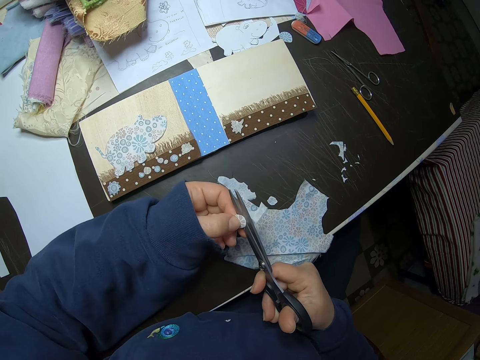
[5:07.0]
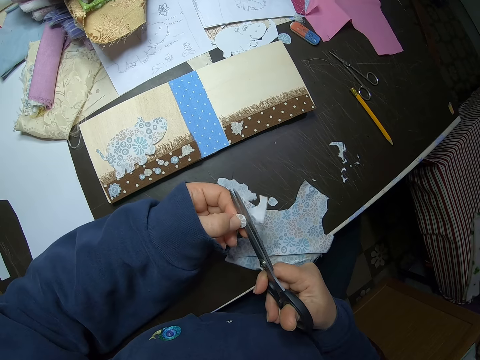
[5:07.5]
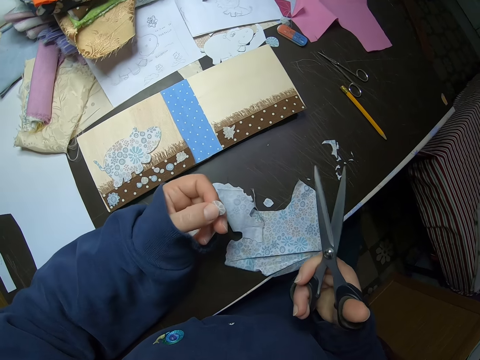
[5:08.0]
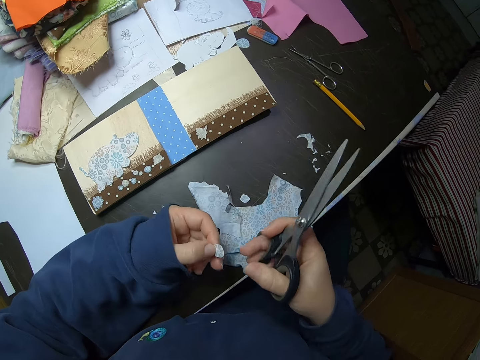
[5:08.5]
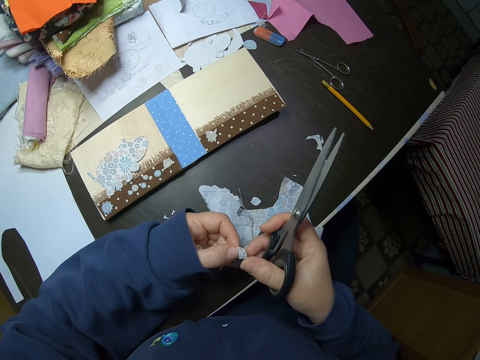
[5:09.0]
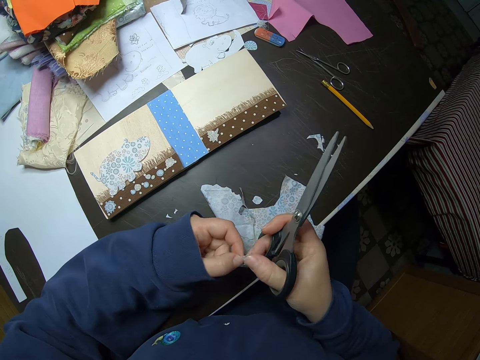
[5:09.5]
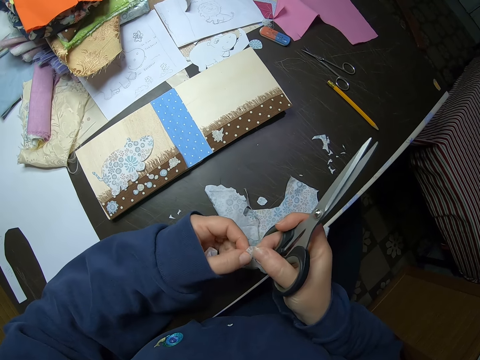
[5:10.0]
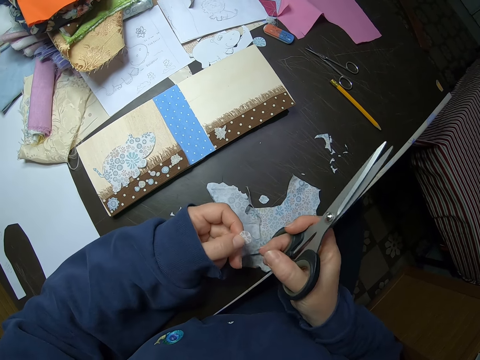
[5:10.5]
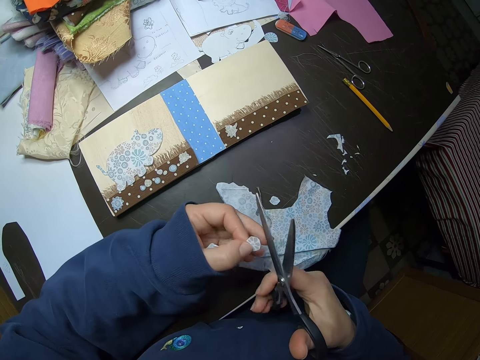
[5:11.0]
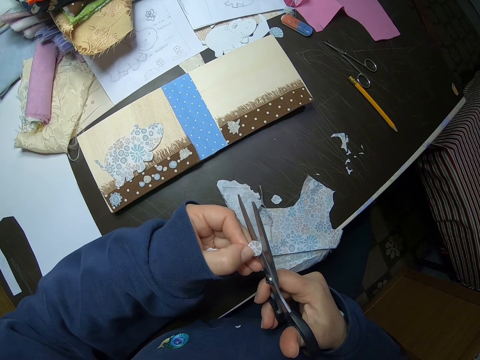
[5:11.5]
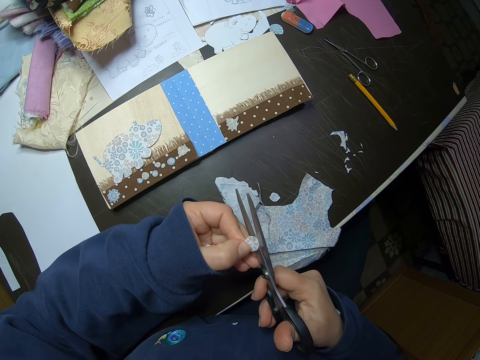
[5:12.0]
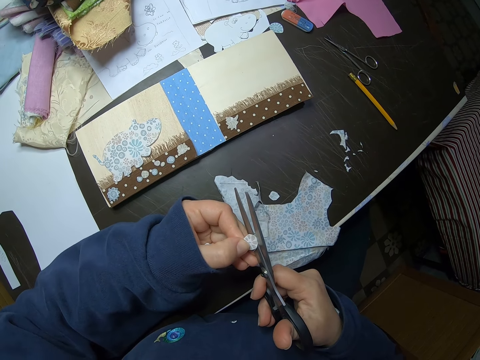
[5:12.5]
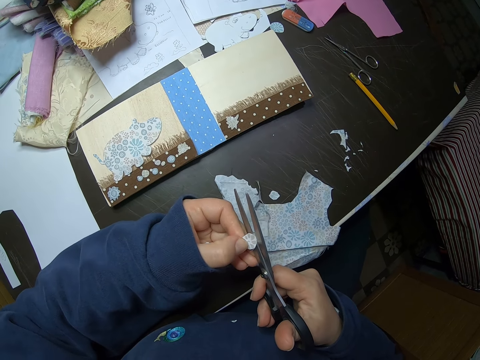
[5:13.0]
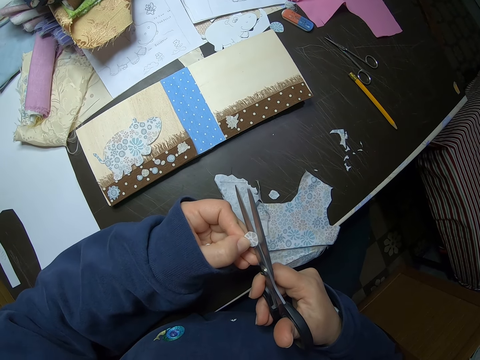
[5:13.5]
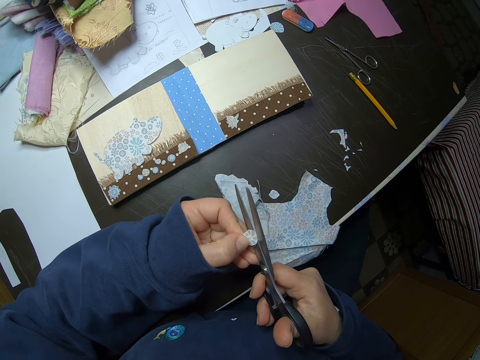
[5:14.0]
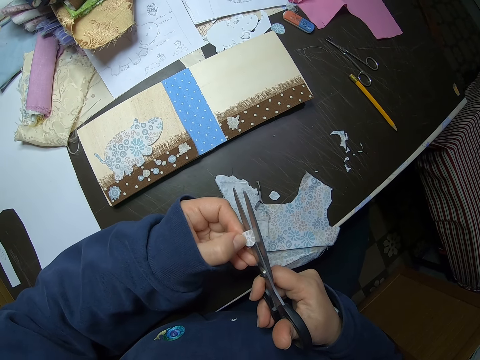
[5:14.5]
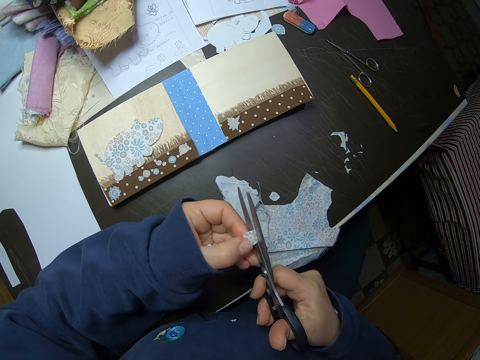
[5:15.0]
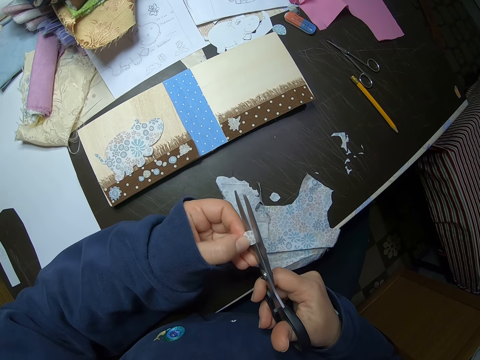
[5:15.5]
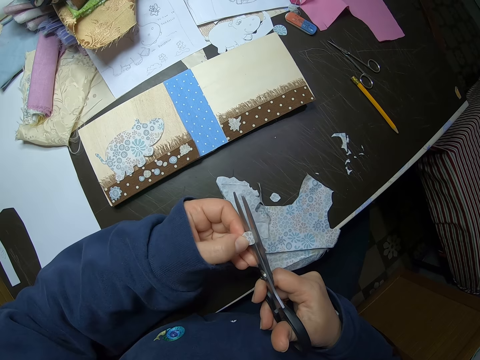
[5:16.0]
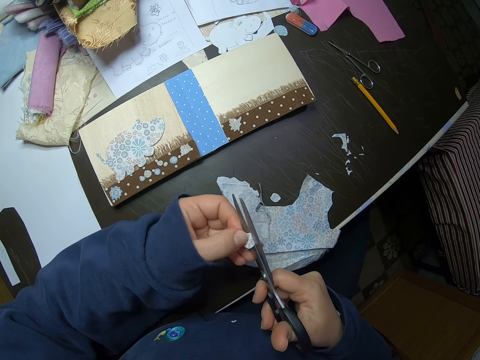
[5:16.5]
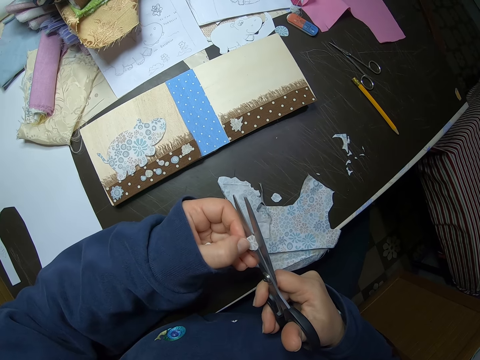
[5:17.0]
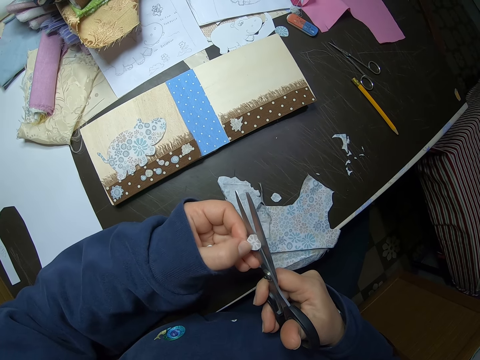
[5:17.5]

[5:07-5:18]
The camera wearer holds the cut fabric with both hands. She touches the piece of cloth. She gently cuts the piece of fabric with scissors. She adjusts the piece of fabric with her left hand.

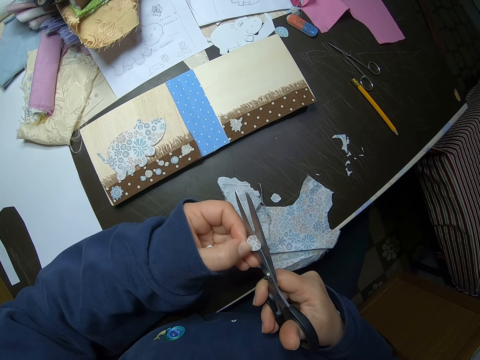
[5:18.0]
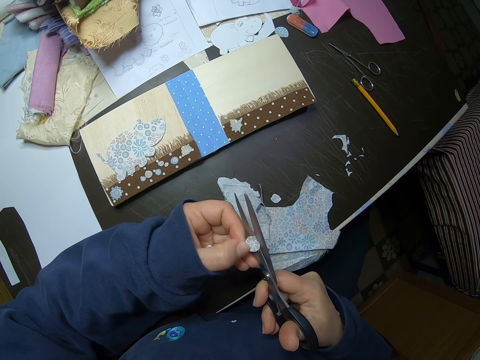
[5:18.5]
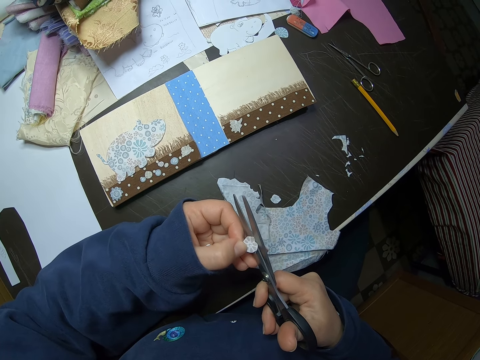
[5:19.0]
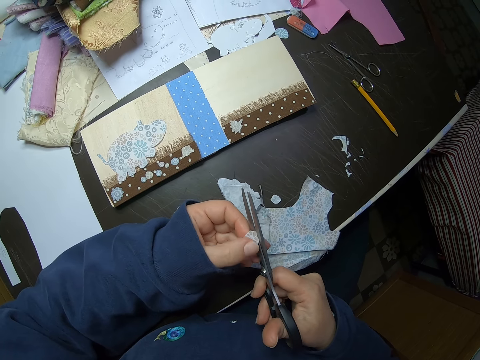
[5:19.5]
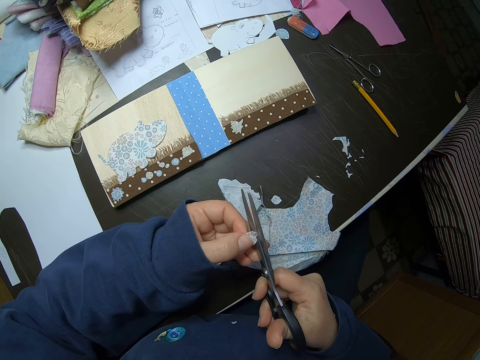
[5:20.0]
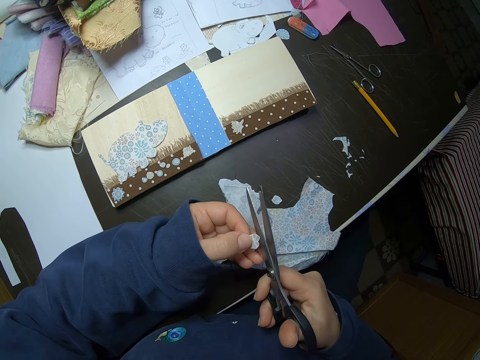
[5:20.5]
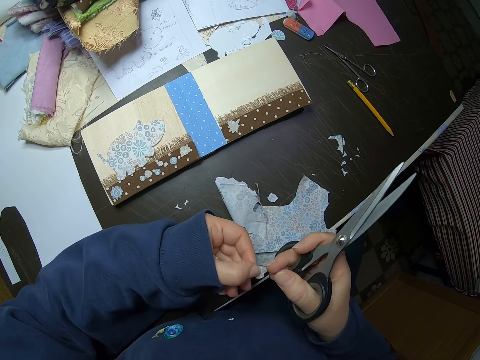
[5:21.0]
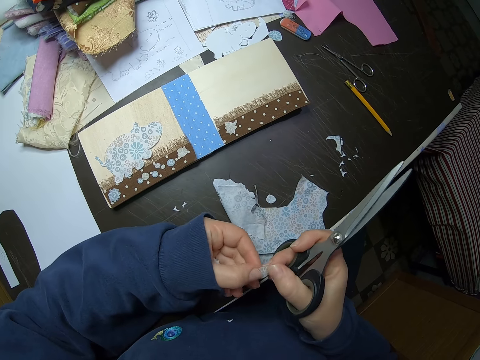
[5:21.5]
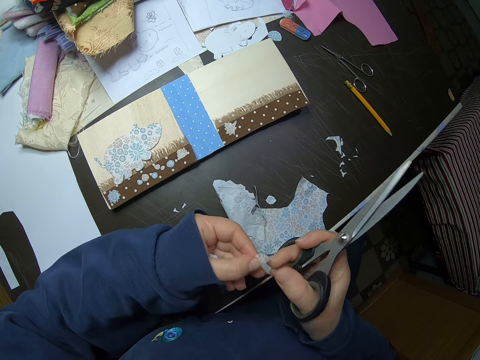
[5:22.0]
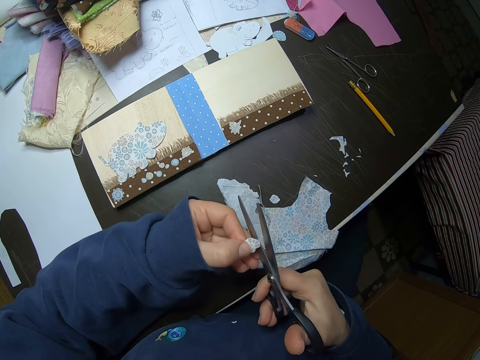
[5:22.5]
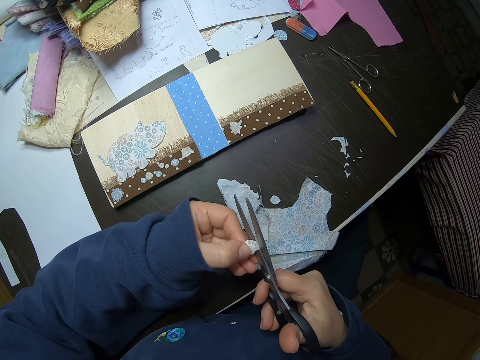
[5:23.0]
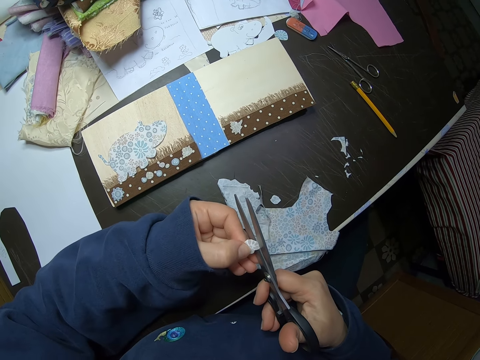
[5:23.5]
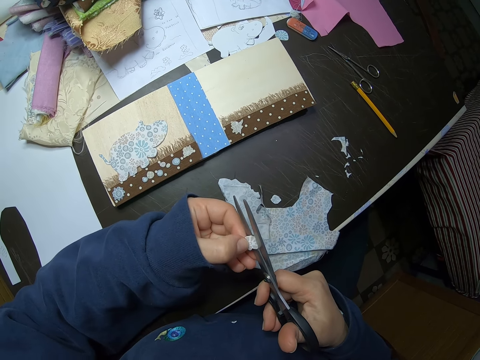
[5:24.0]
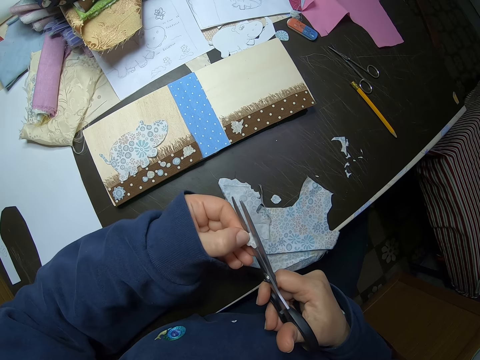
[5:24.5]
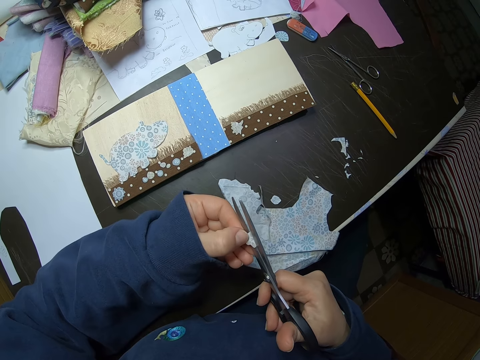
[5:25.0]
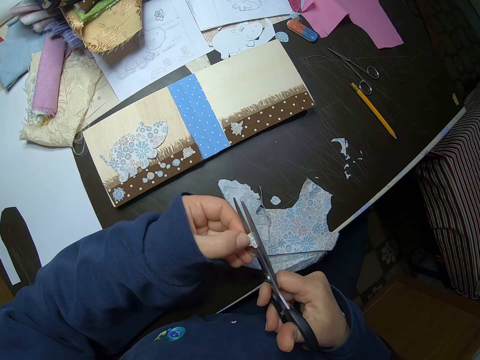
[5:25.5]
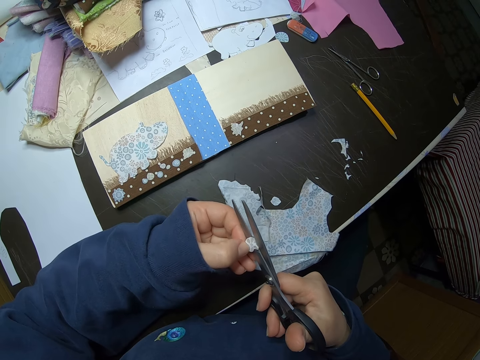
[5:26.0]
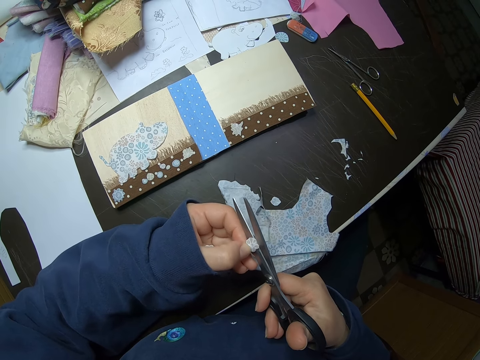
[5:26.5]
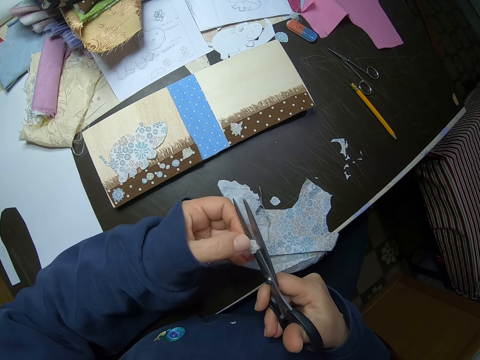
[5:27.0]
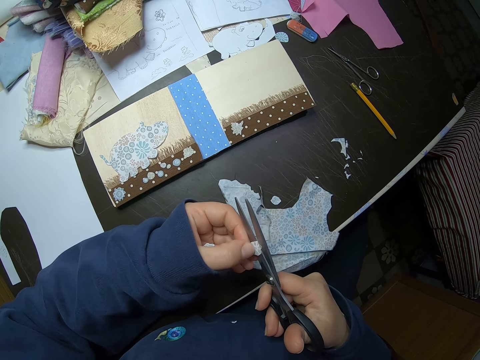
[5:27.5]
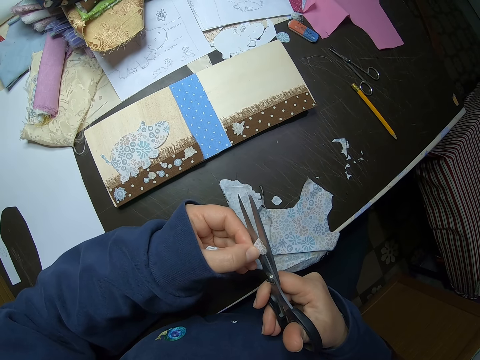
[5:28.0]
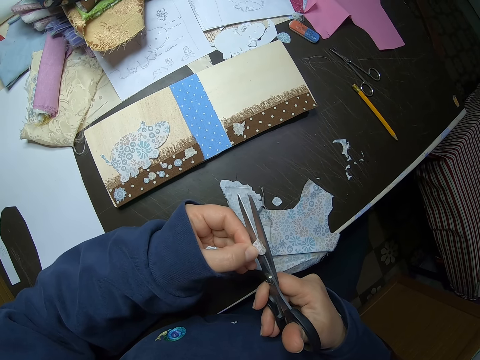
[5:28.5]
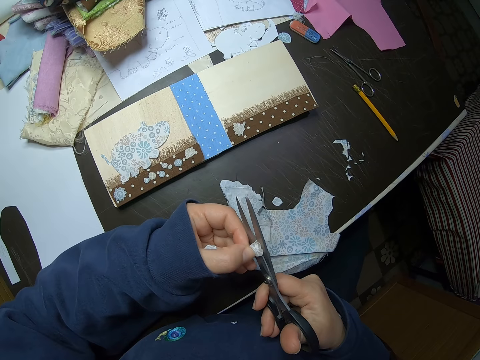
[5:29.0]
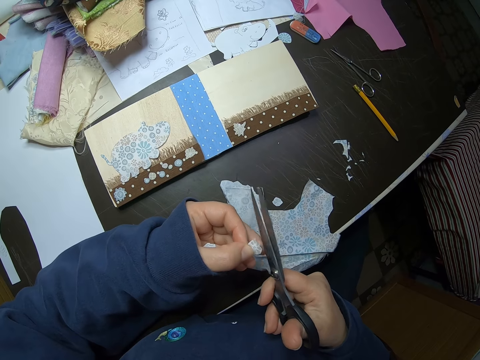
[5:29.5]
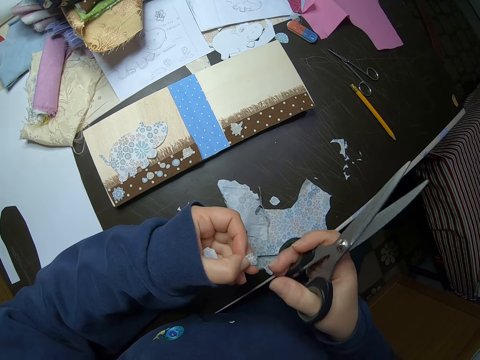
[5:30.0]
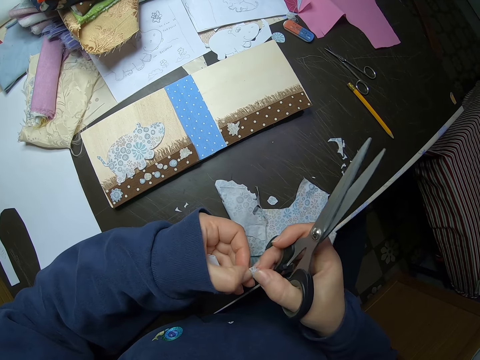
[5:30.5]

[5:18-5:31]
The camera wearer touches the piece of cloth. They hold the piece of fabric with both hands. They gently cut the piece of fabric with scissors.

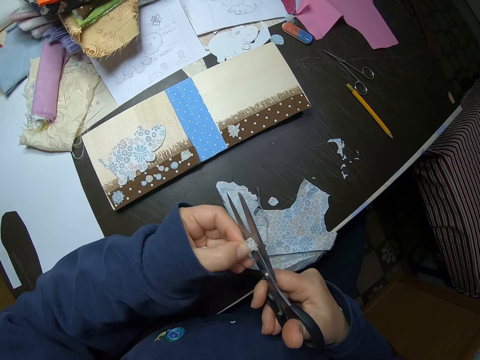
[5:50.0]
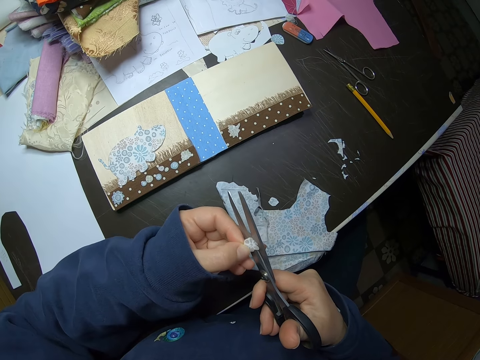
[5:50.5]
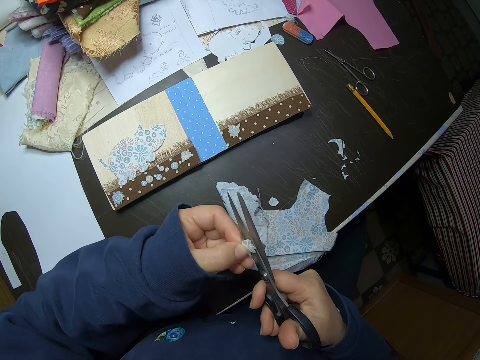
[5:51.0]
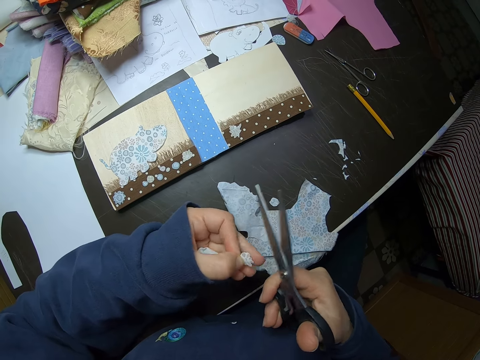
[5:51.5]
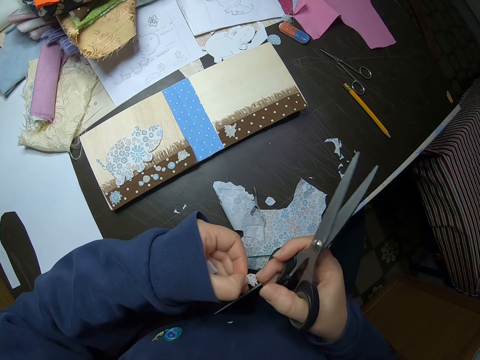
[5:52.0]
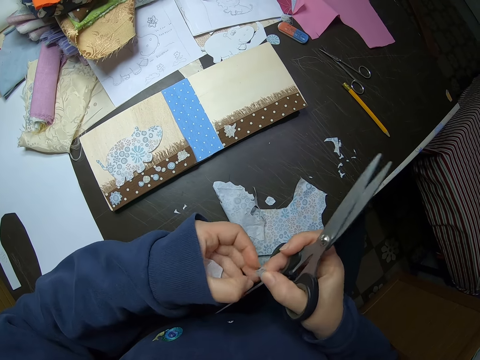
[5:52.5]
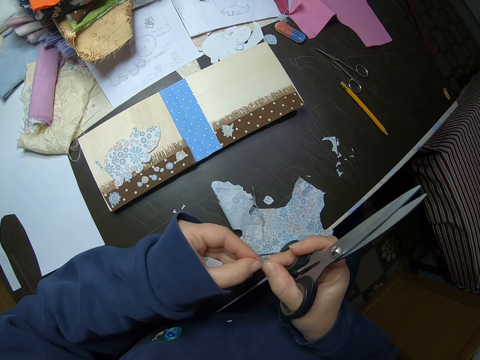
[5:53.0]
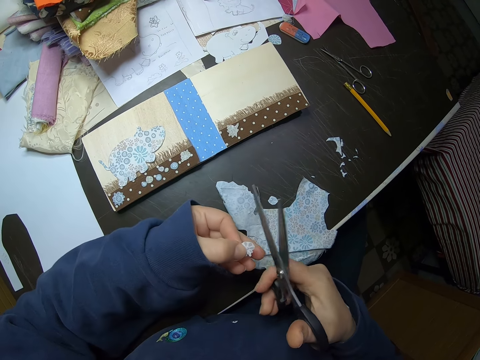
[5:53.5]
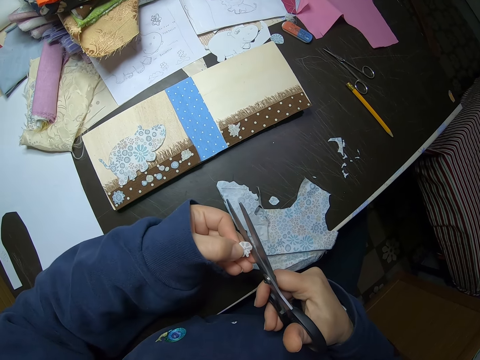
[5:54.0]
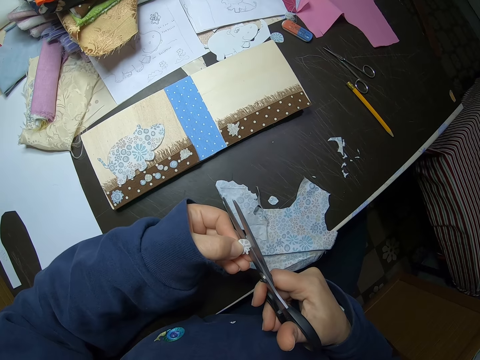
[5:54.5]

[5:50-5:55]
The camera wearer touches the piece of cloth. They hold the piece of fabric with both hands. They continue cutting the piece of fabric with scissors.
